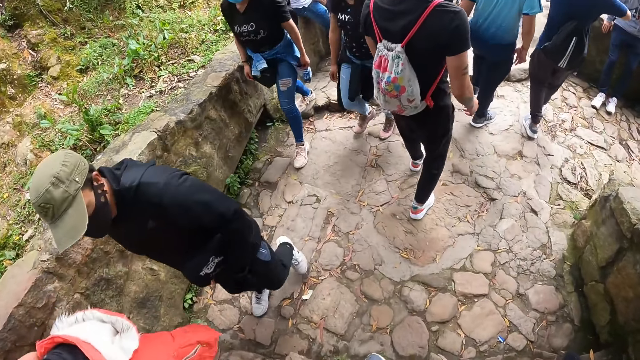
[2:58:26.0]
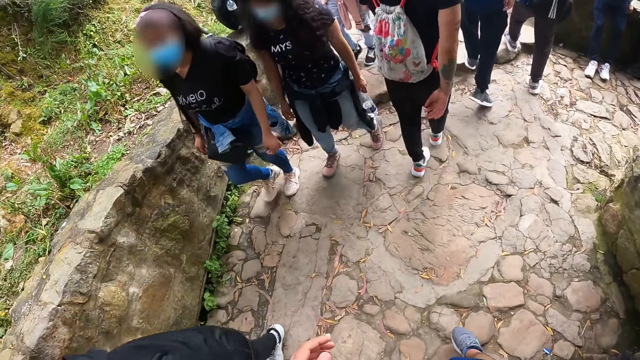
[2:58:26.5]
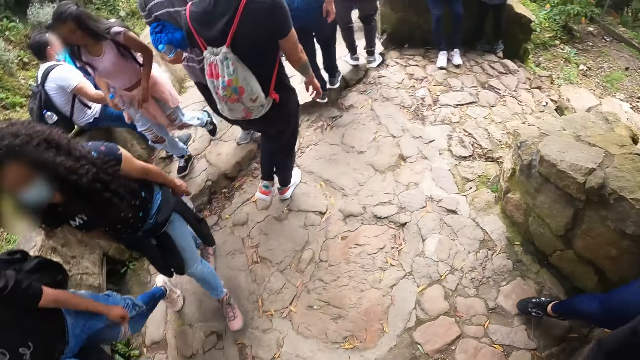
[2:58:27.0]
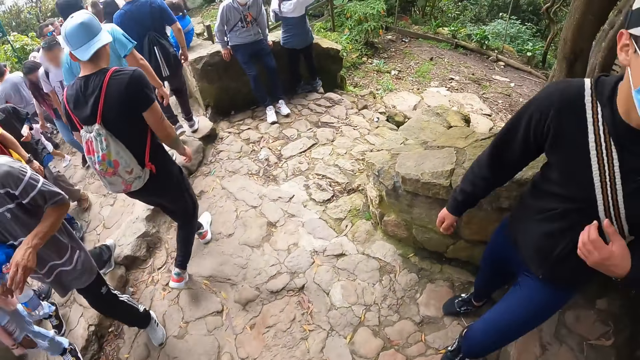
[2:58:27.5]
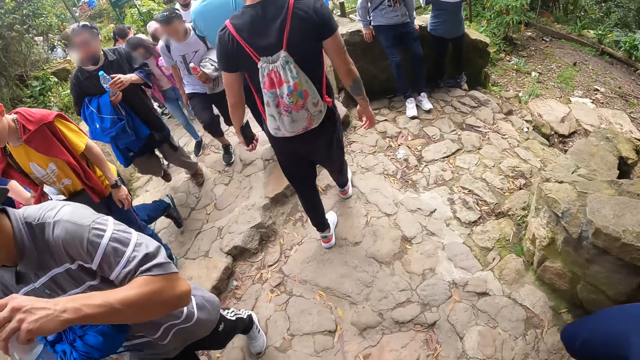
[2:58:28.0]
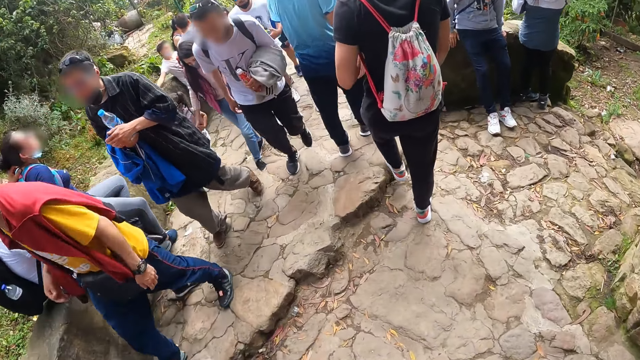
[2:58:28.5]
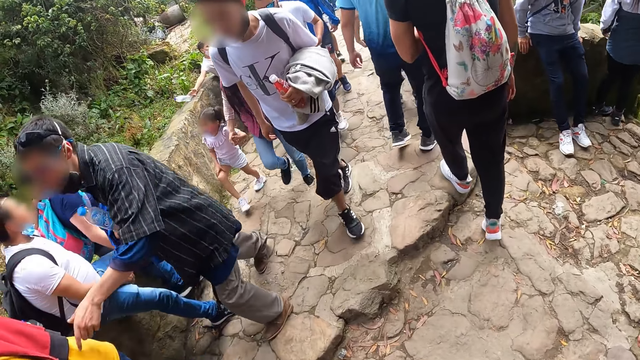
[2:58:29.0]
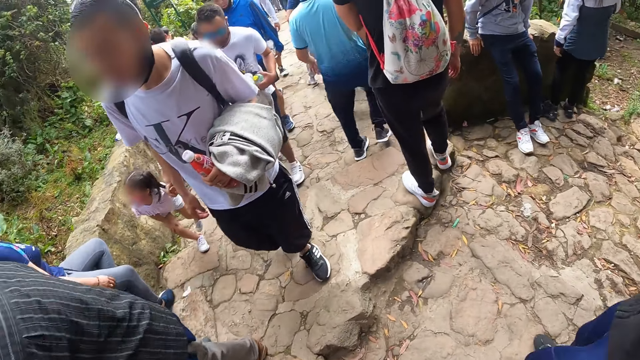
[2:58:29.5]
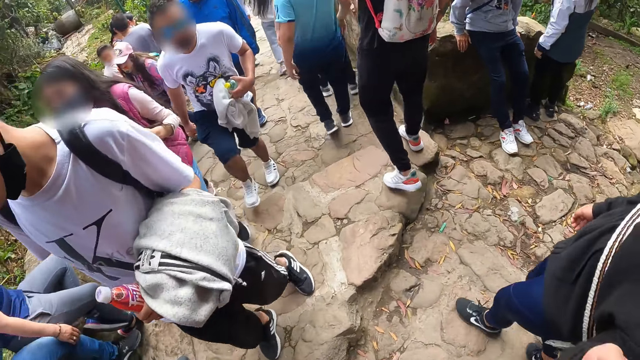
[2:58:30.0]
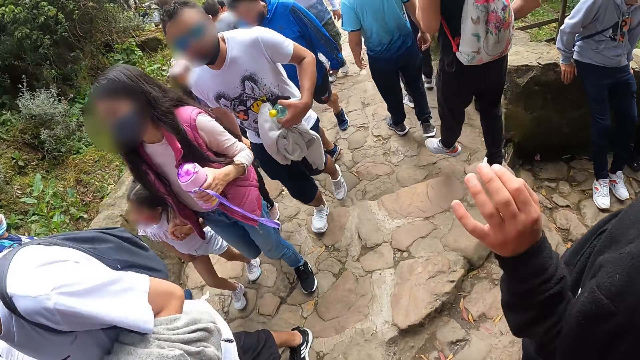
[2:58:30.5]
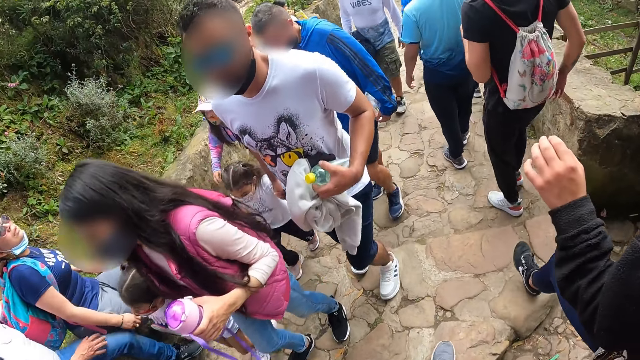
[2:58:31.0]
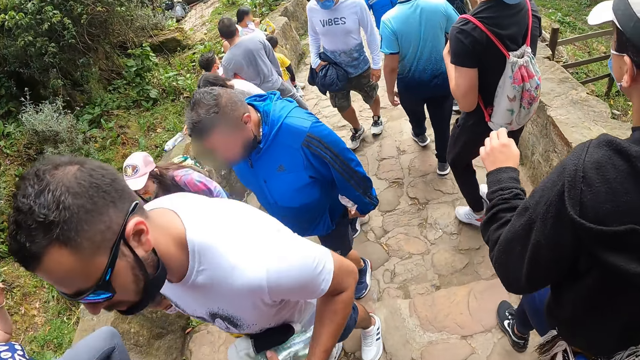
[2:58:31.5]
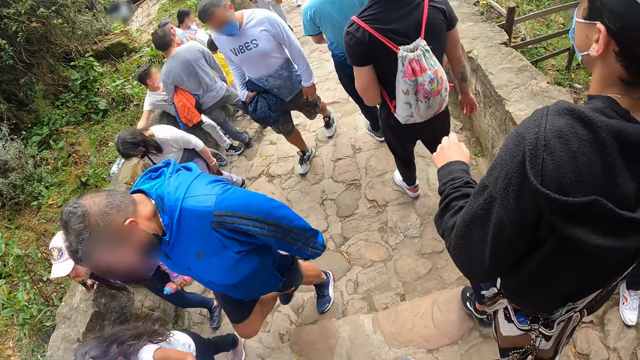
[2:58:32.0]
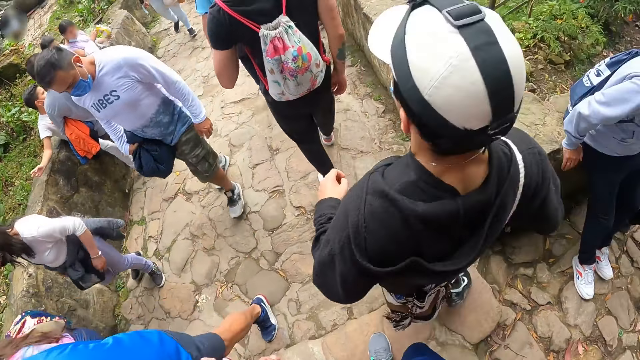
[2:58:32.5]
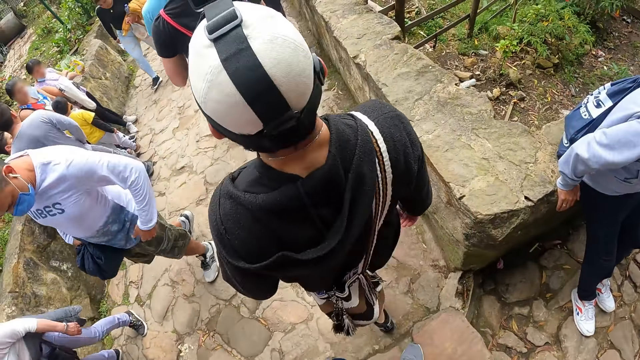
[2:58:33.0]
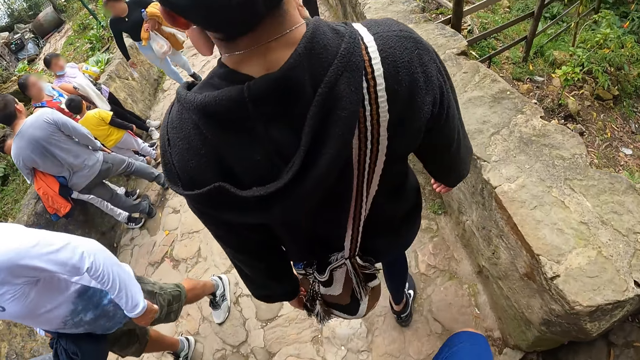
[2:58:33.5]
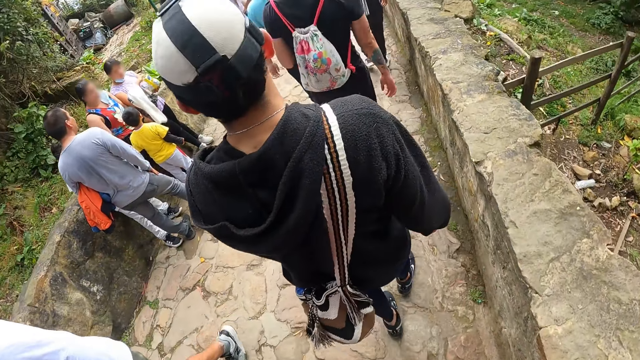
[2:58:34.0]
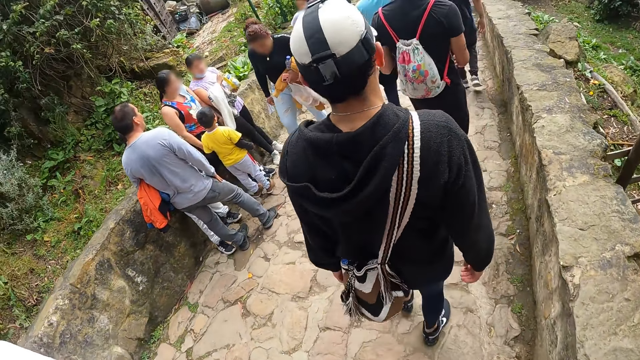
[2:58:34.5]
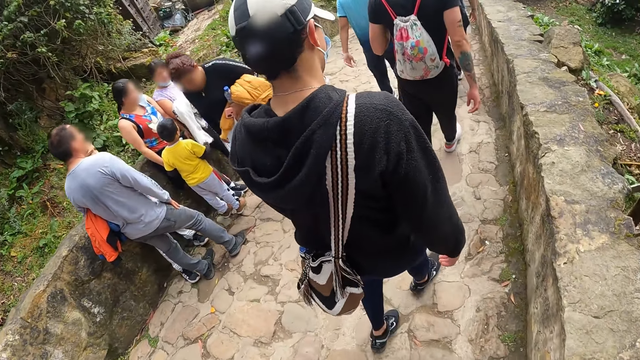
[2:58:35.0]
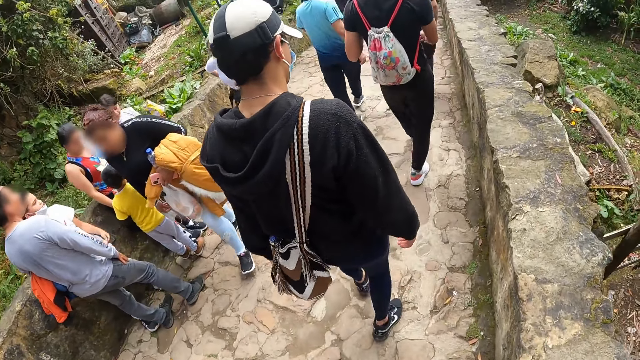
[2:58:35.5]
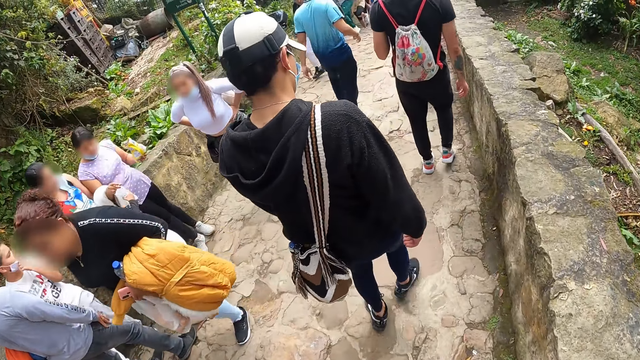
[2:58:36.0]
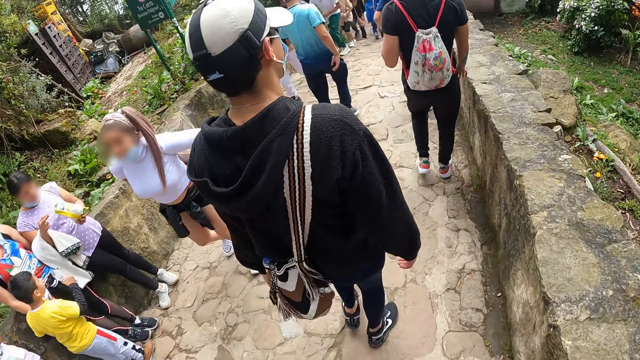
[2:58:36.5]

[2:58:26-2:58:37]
The camera wearer looks around the hill. They walk down the hill. A man talks to the camera wearer. The man walks down the hill.

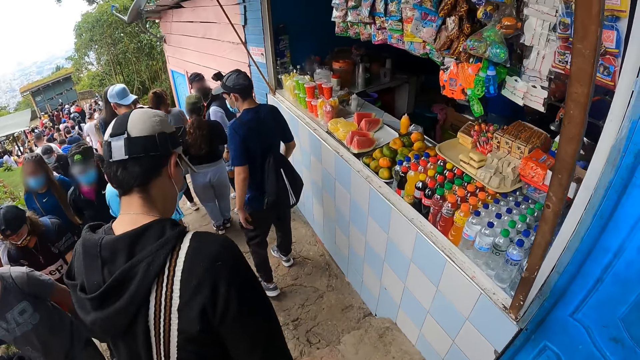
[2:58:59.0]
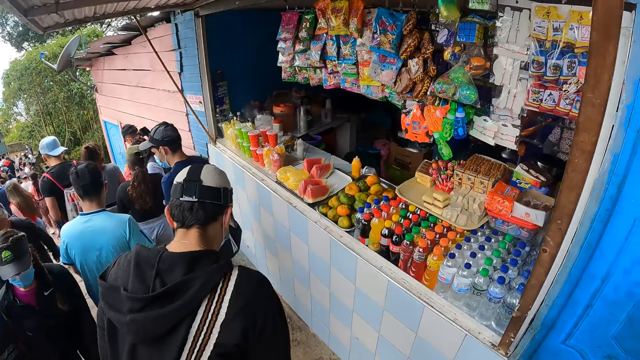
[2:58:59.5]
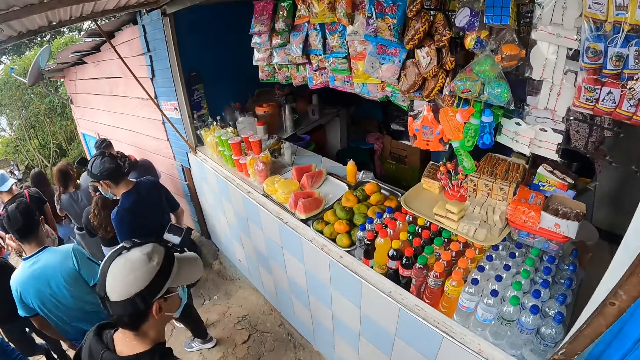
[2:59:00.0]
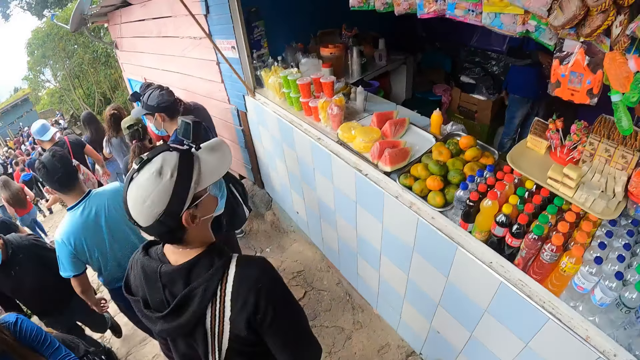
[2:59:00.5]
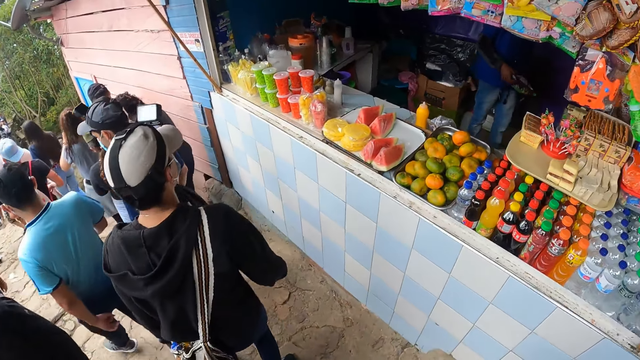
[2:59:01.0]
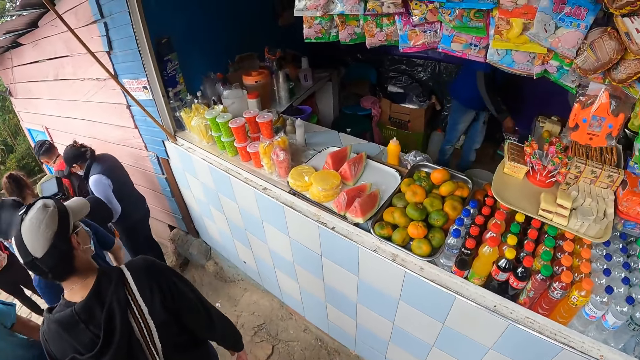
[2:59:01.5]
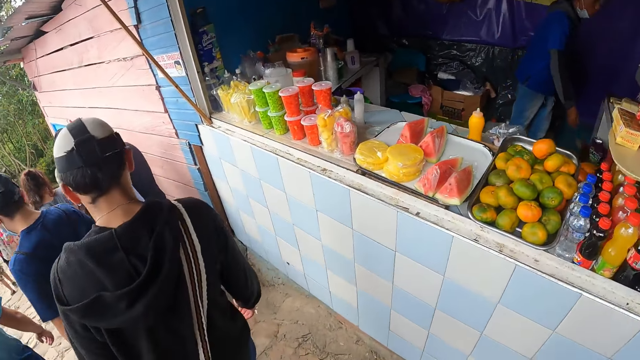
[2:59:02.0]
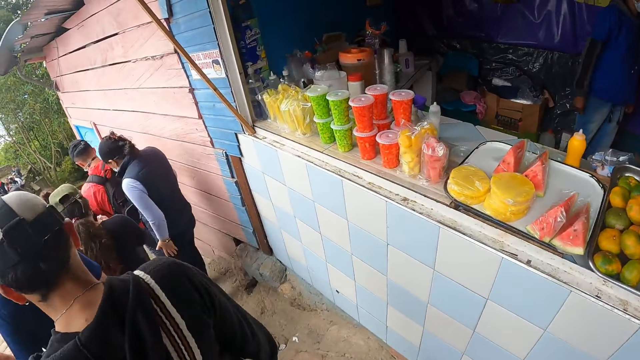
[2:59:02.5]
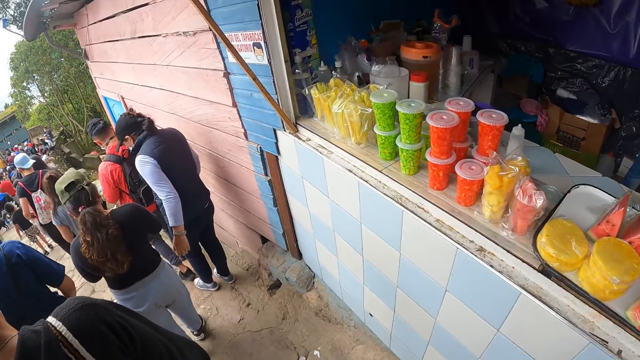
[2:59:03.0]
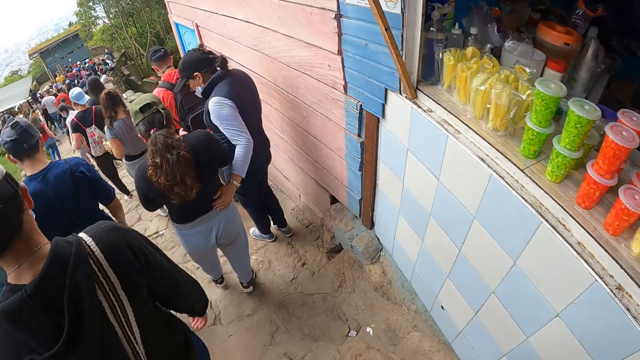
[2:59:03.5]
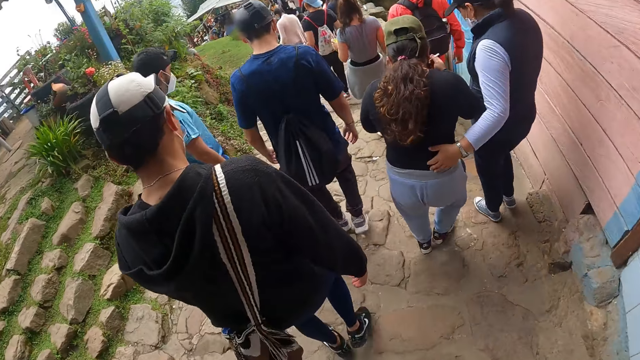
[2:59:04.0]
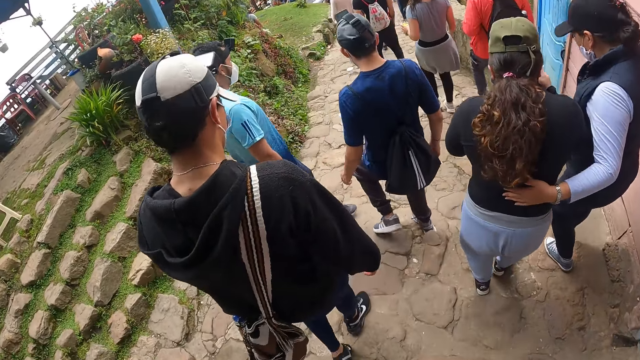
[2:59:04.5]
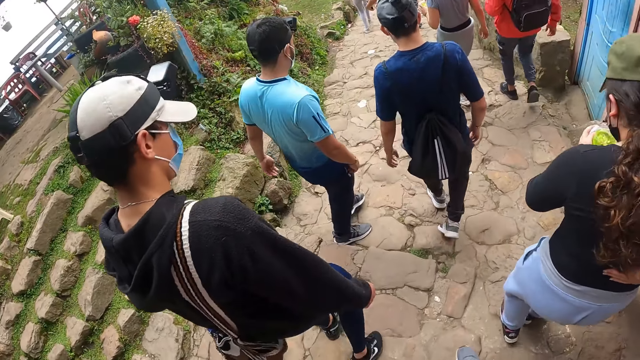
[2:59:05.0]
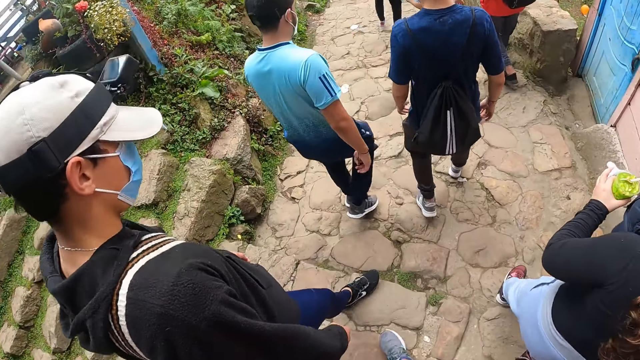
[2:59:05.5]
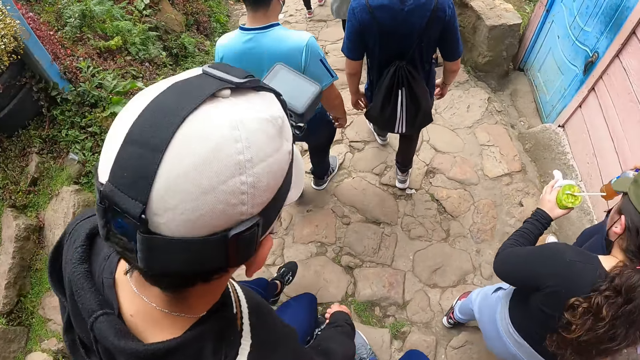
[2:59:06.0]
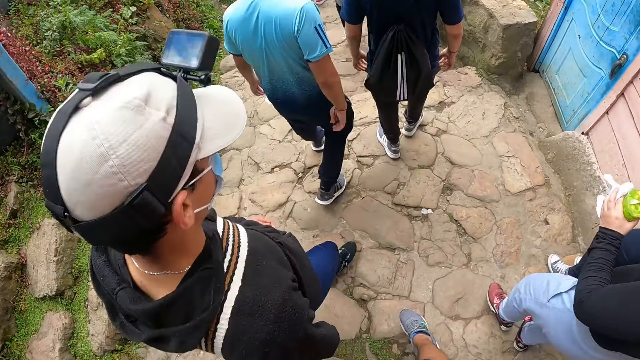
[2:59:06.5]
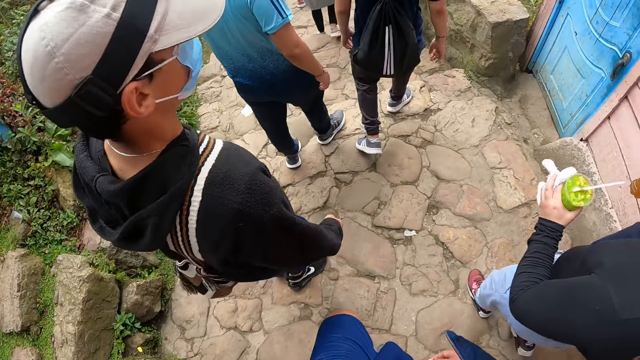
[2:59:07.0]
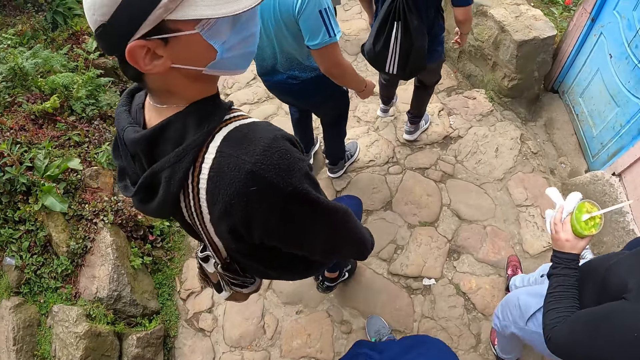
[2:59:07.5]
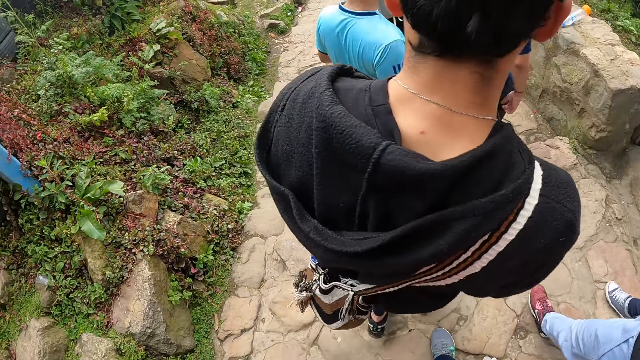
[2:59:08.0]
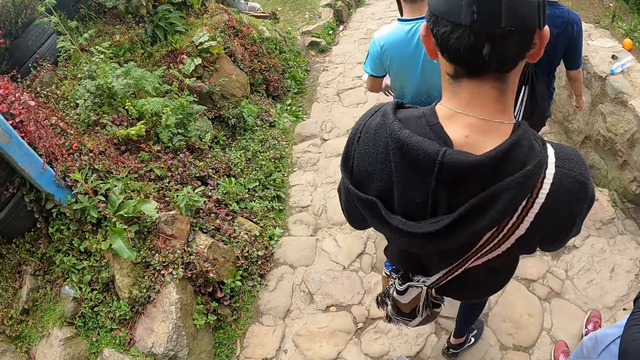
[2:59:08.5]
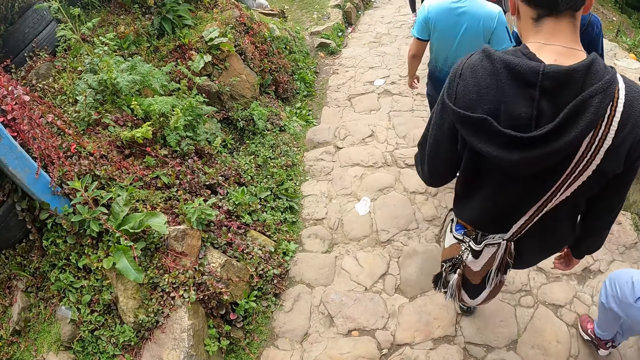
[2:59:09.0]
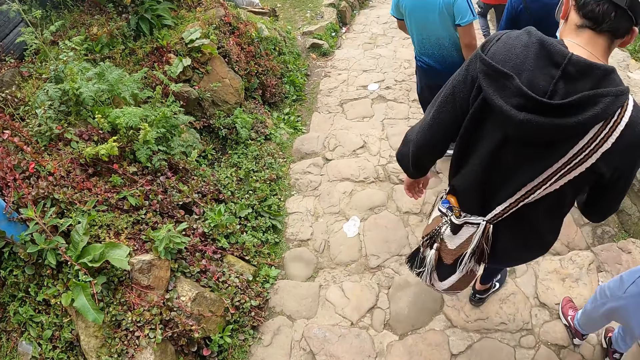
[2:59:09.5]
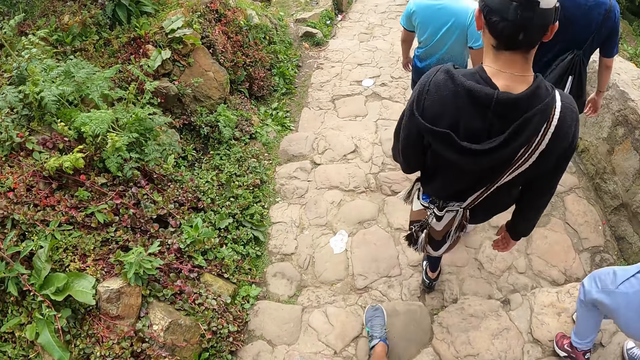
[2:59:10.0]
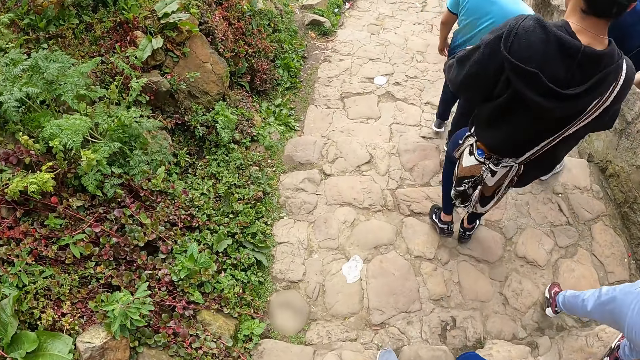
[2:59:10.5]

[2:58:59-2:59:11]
The camera wearer looks around the hill. They walk down the hill. A man walks down the hill. Another man walks down the hill.
